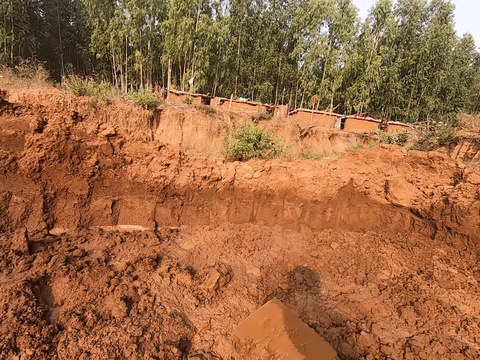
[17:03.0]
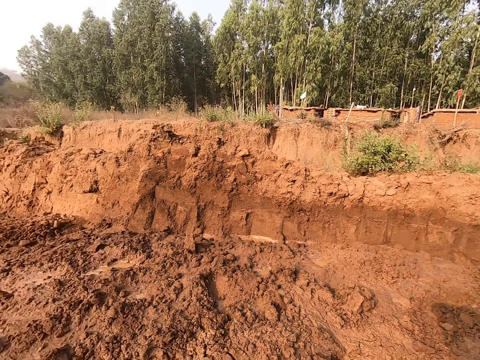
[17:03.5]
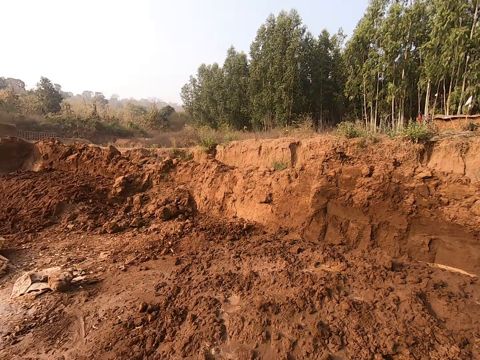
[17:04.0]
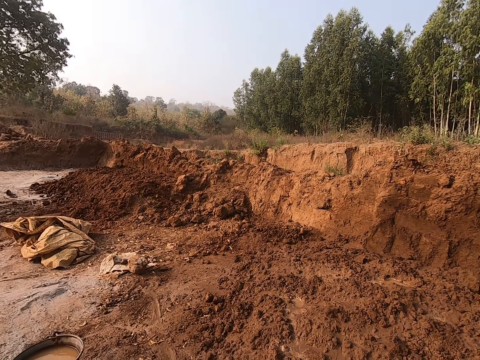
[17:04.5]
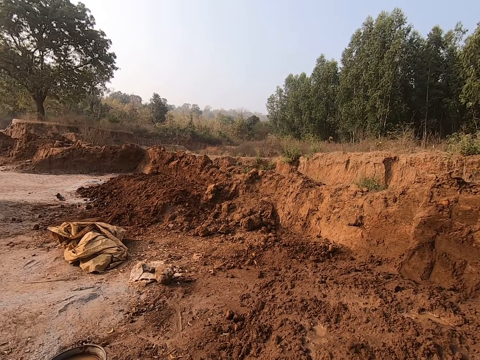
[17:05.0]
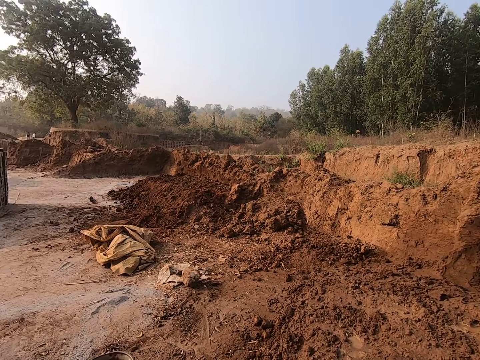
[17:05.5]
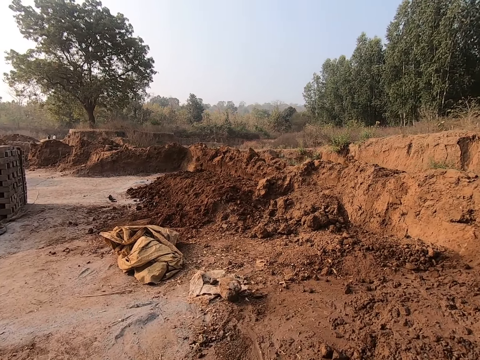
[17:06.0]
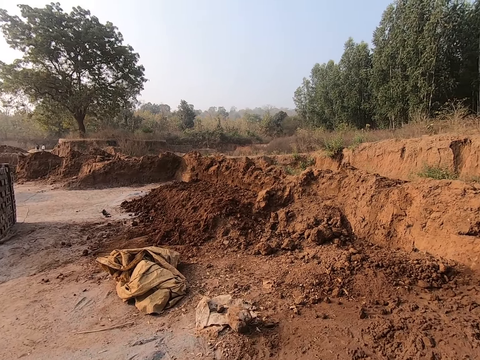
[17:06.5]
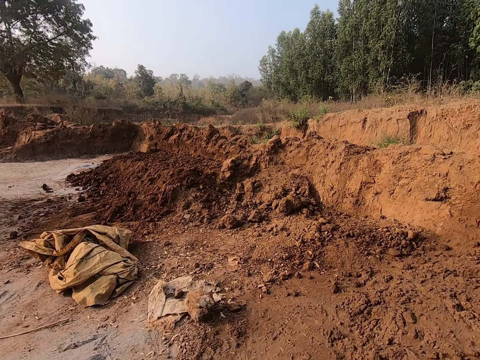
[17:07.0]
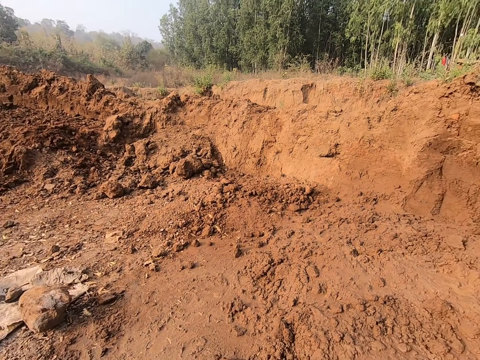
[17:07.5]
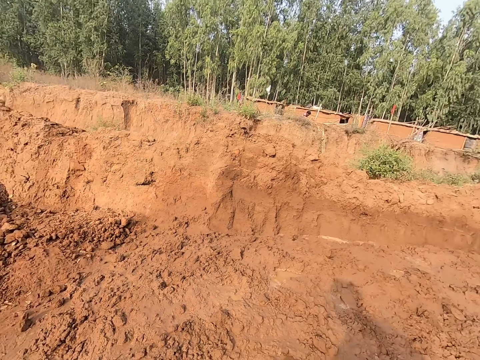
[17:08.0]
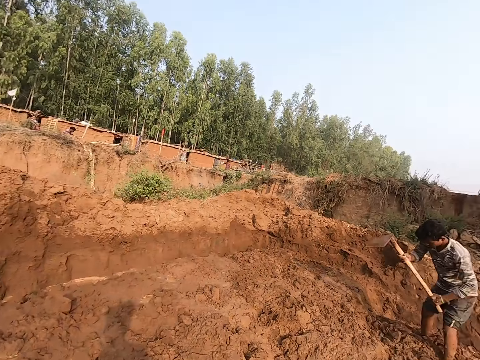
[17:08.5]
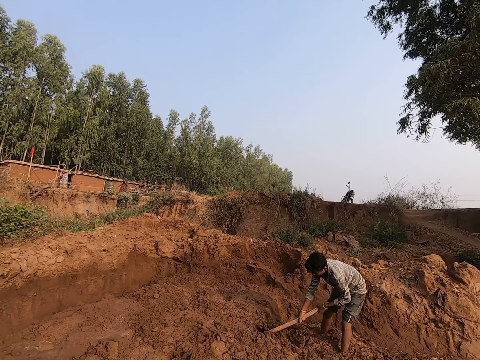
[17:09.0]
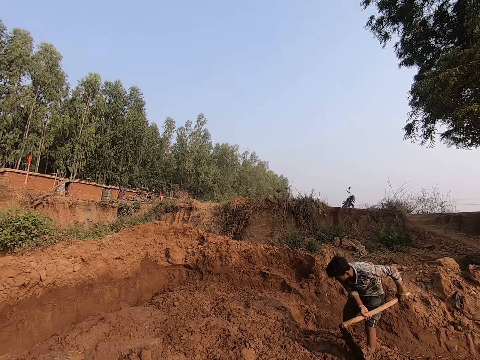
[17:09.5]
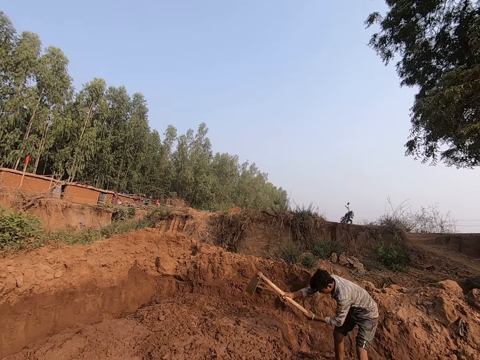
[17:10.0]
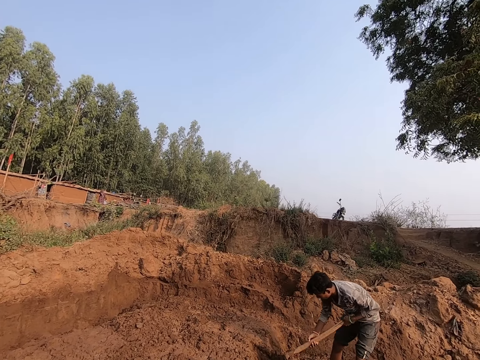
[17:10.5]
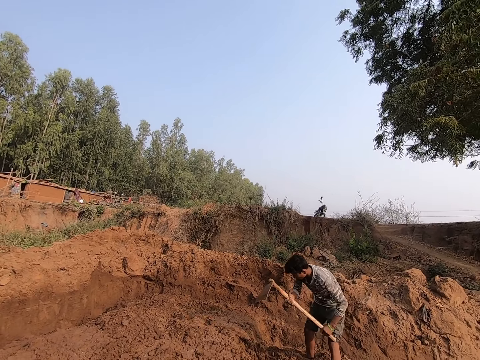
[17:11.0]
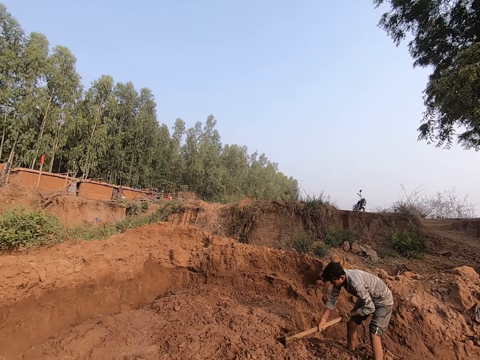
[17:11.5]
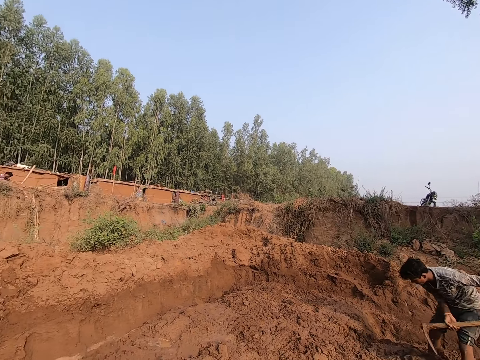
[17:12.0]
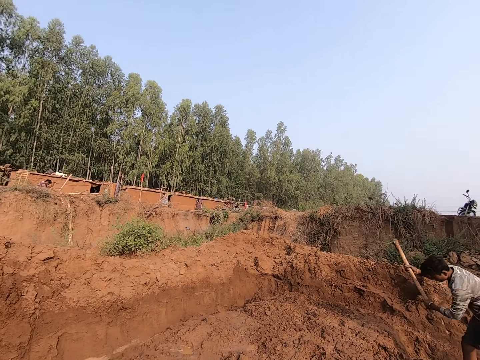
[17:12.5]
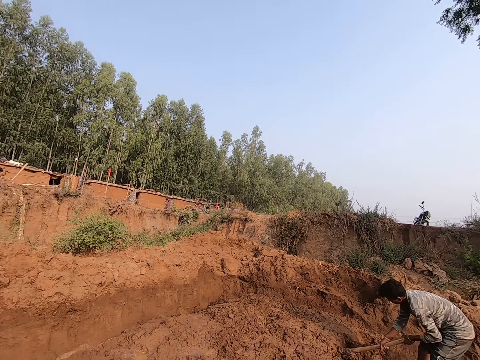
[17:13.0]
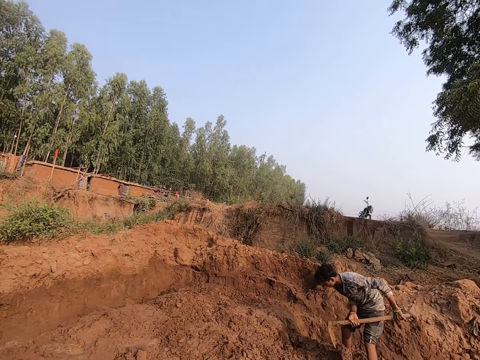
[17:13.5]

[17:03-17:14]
The camera wearer looks around. The man digs the ground with the grub hoe in both hands.

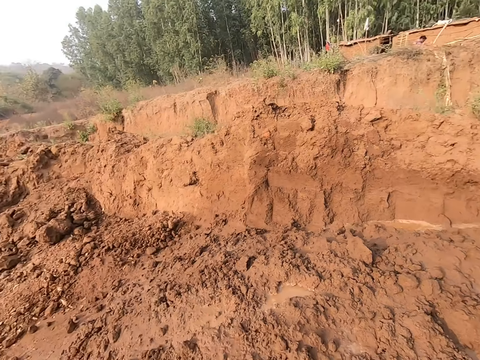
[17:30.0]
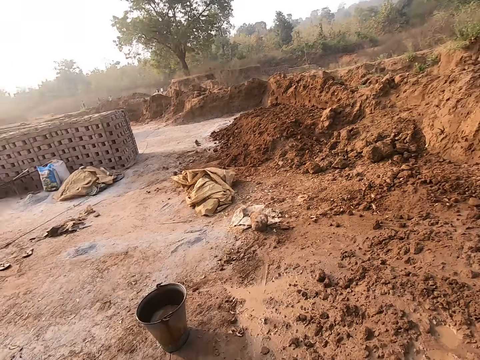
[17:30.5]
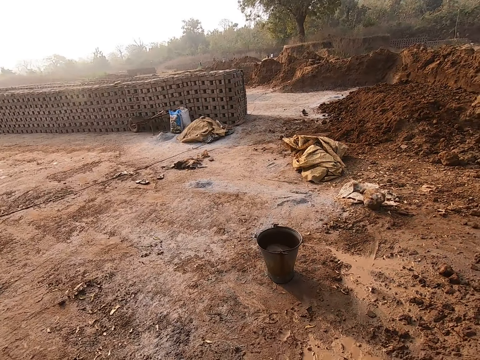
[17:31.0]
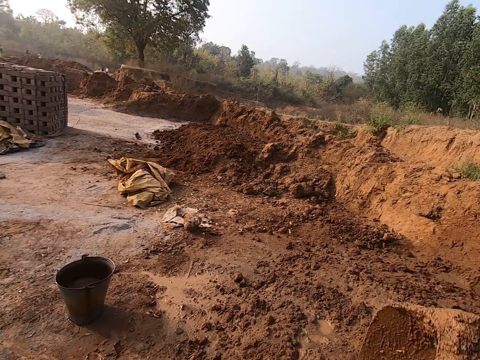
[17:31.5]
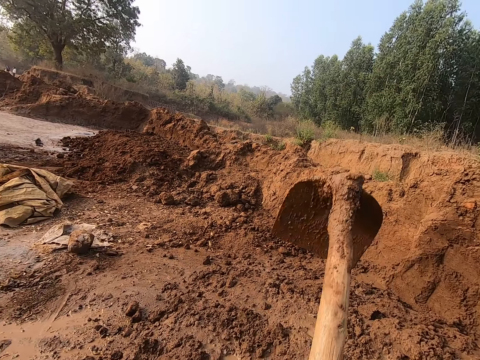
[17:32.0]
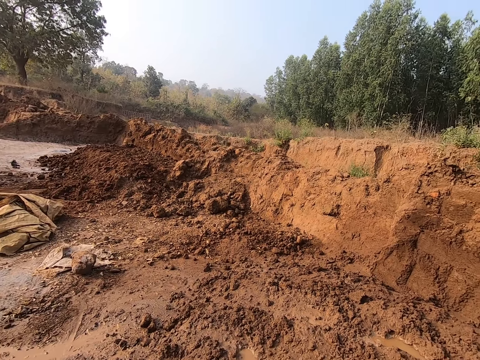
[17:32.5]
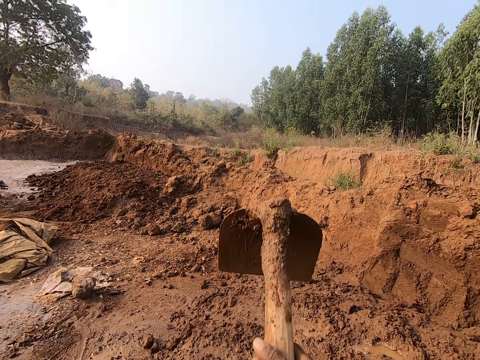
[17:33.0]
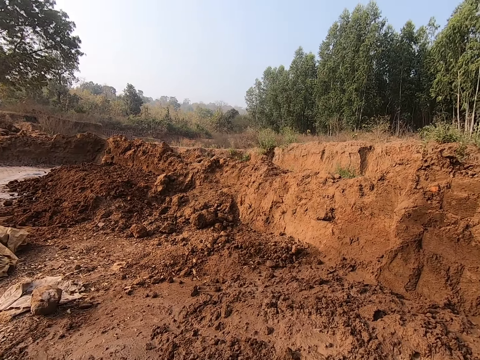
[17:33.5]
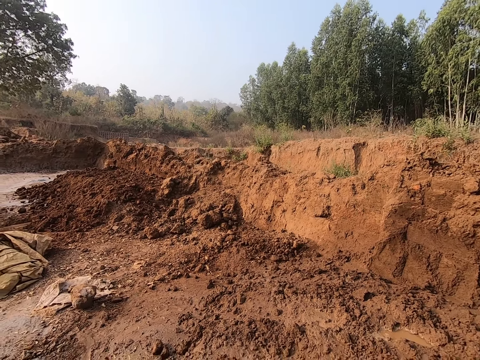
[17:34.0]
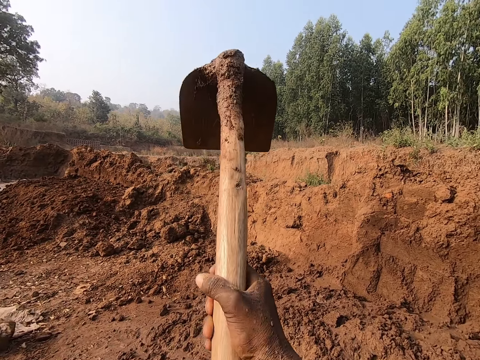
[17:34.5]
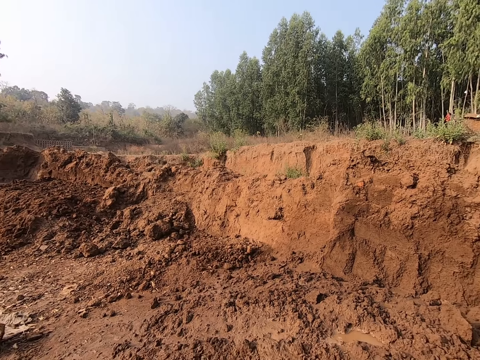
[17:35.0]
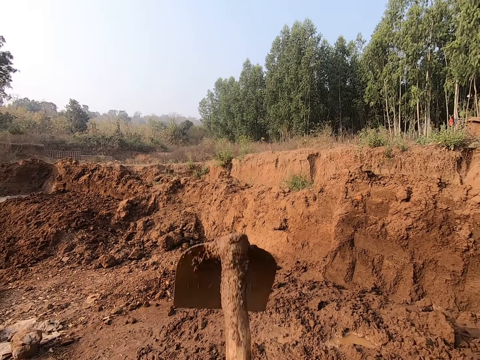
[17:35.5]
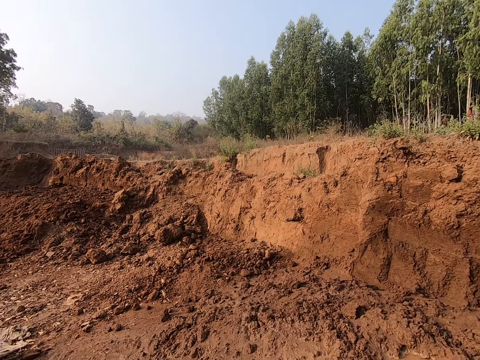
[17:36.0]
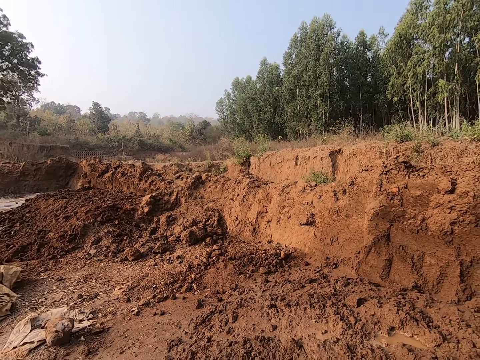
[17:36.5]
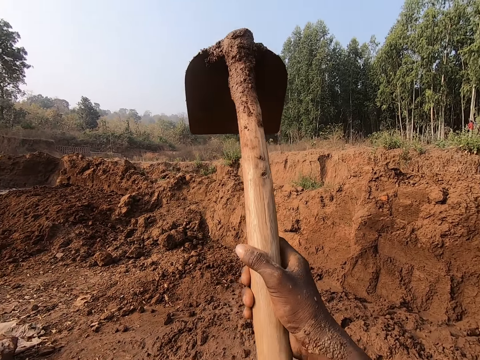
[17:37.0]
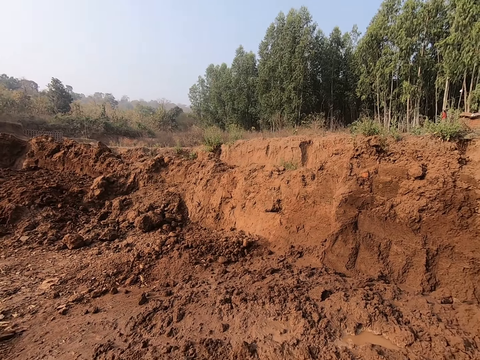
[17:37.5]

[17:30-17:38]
The camera wearer digs the ground with the grub hoe in both hands.

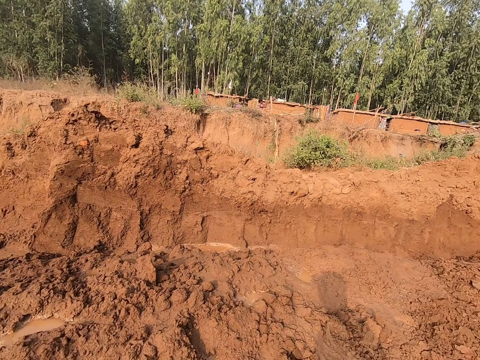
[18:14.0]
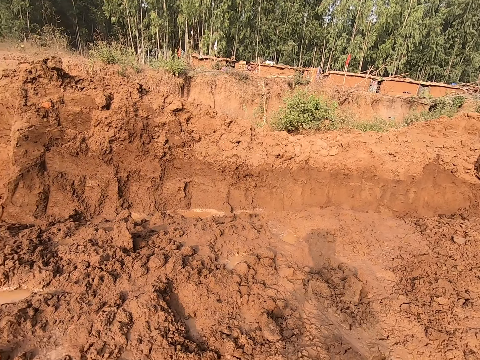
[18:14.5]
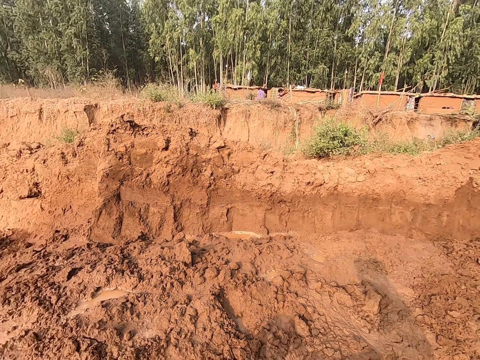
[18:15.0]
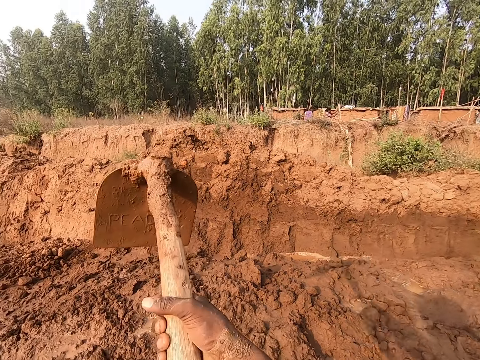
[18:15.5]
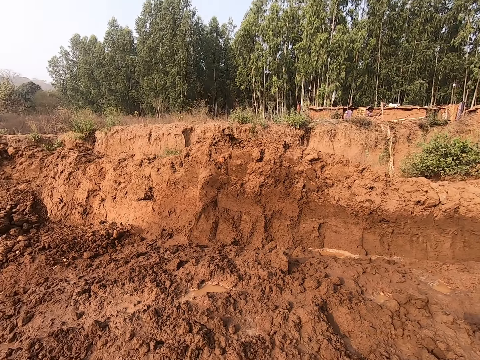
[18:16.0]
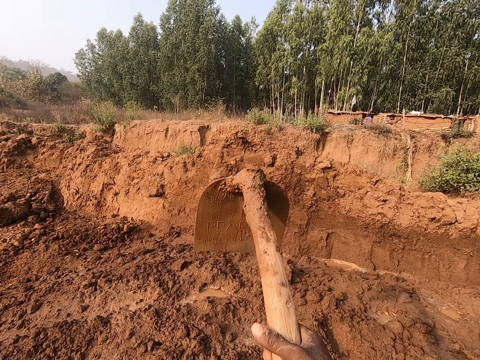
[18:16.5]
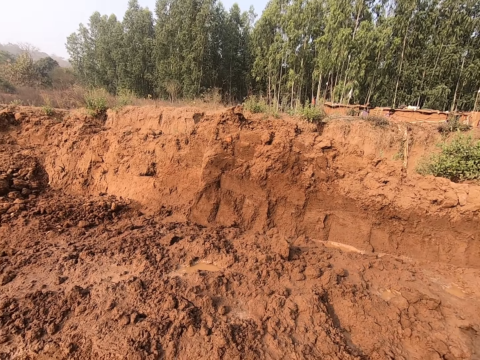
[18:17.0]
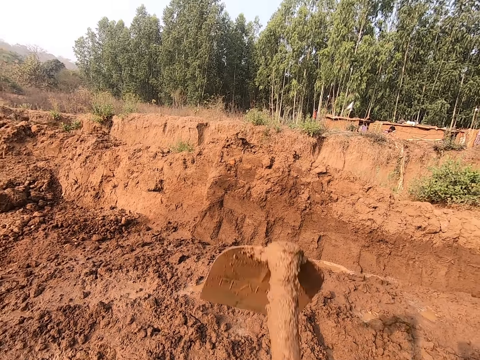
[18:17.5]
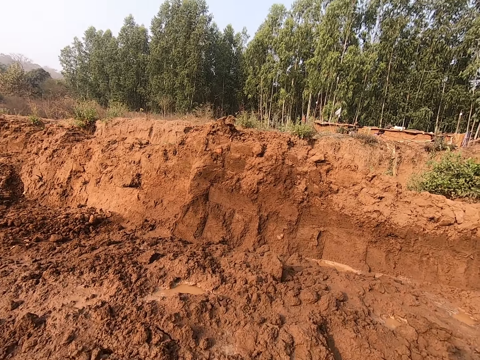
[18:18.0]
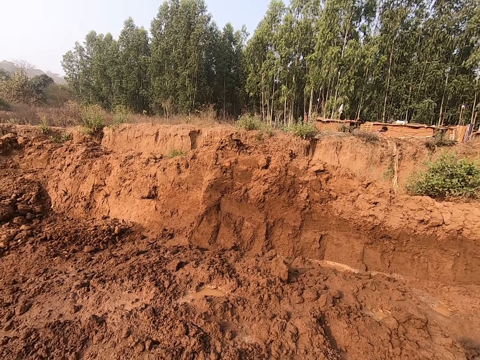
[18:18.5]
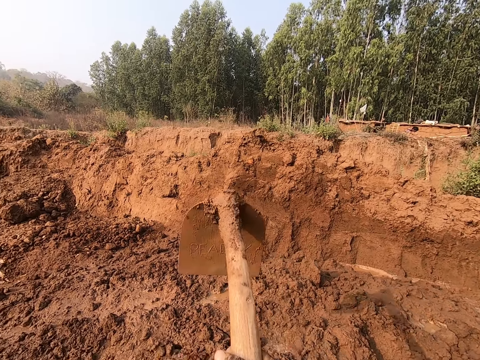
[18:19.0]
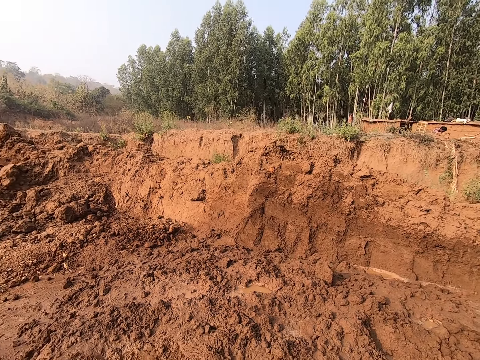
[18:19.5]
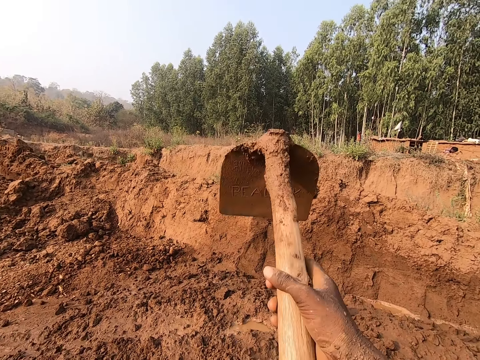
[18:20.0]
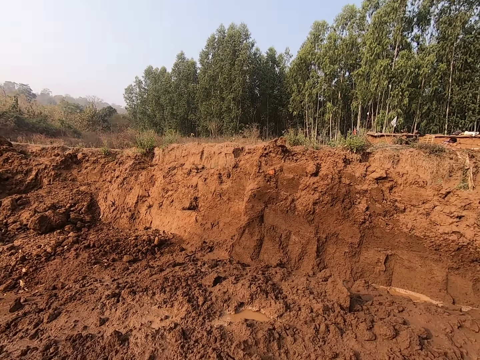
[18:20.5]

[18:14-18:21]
The camera wearer digs the ground with the hoe in his hands.
